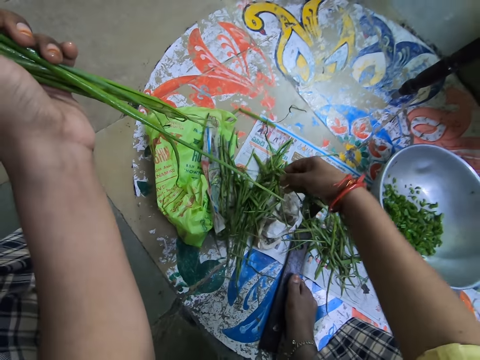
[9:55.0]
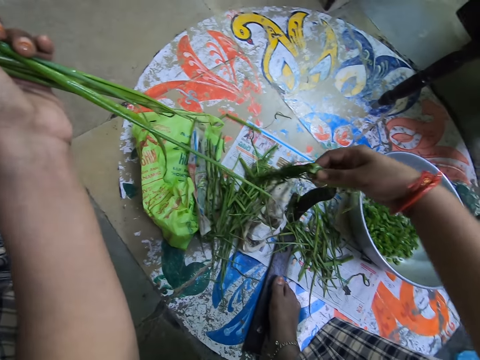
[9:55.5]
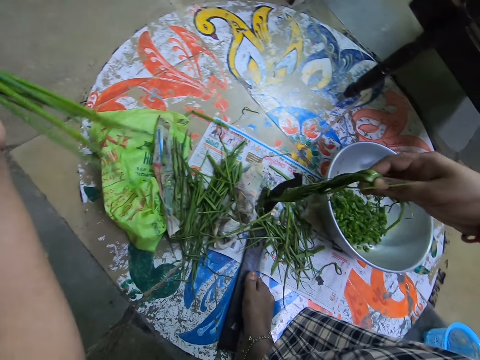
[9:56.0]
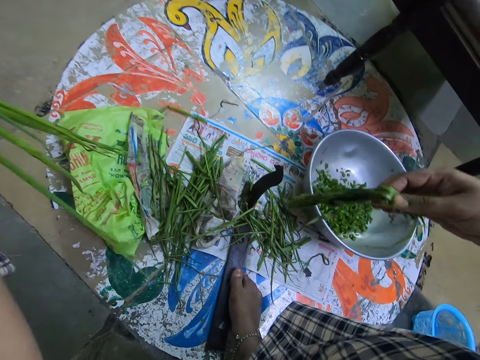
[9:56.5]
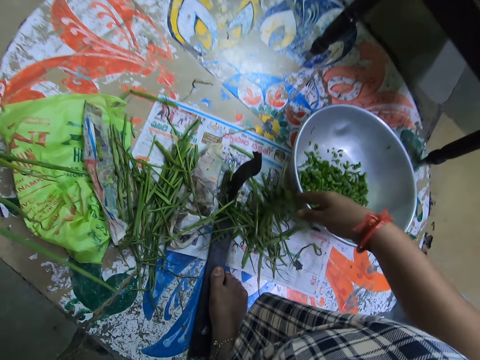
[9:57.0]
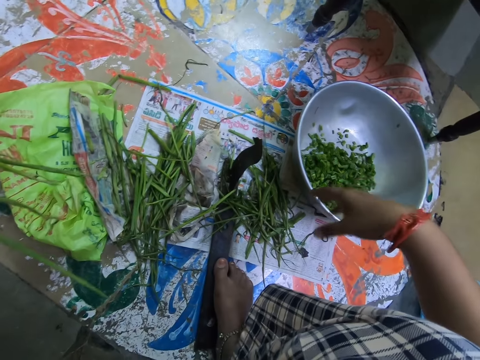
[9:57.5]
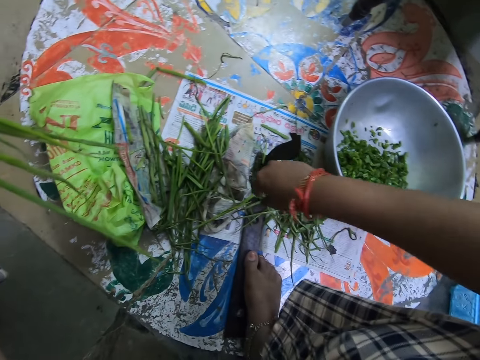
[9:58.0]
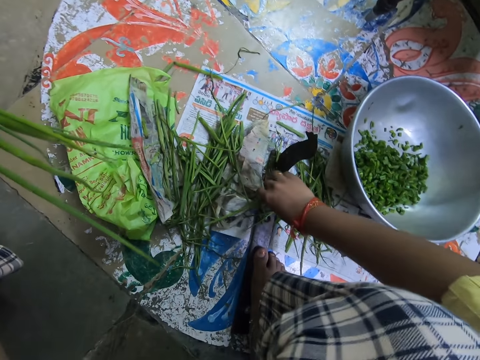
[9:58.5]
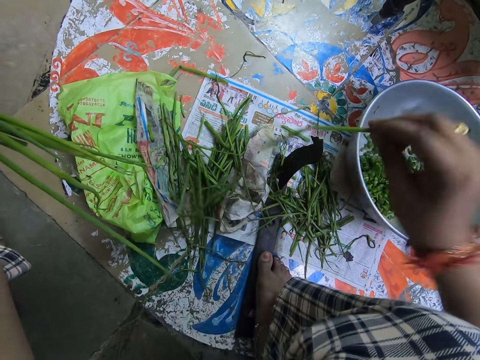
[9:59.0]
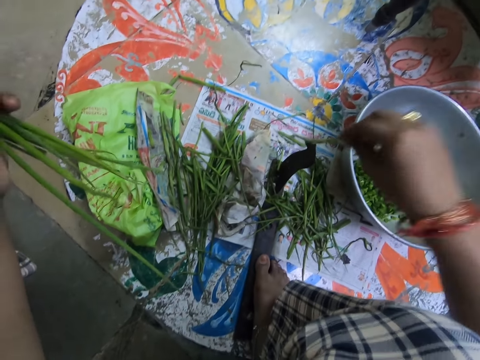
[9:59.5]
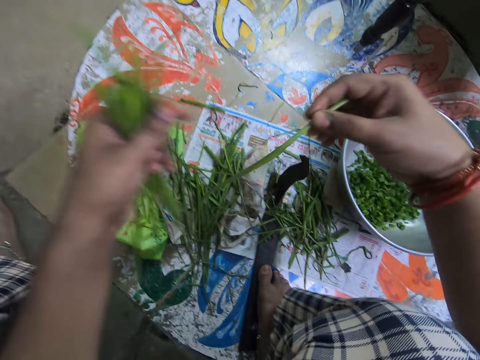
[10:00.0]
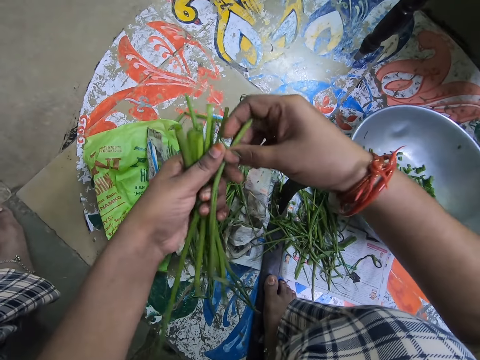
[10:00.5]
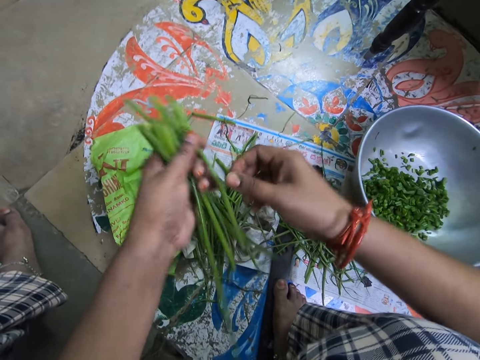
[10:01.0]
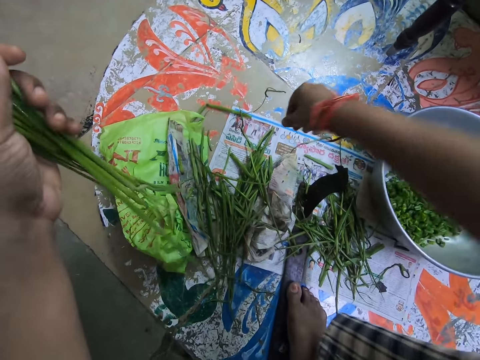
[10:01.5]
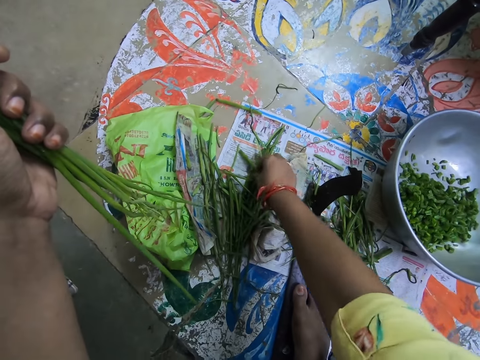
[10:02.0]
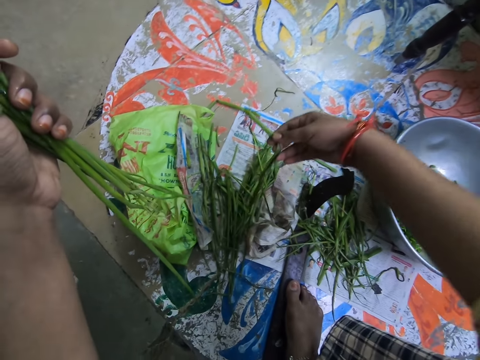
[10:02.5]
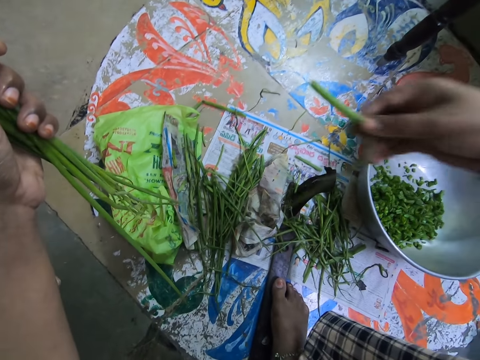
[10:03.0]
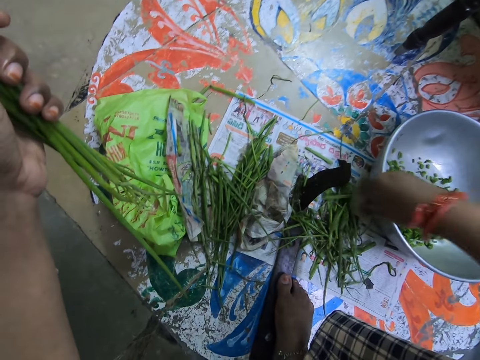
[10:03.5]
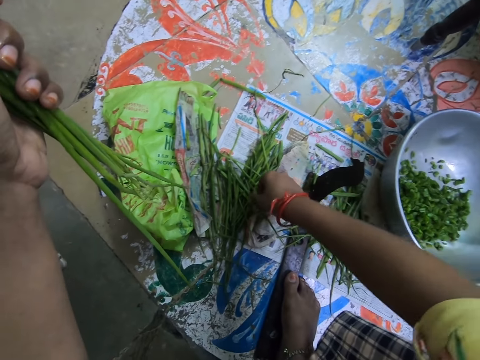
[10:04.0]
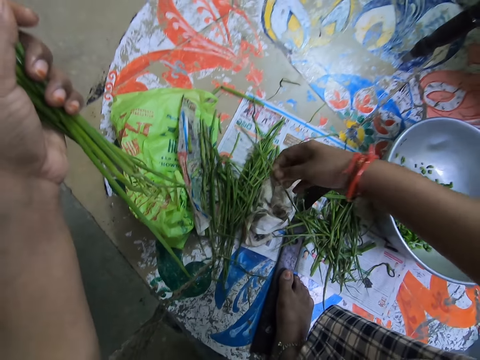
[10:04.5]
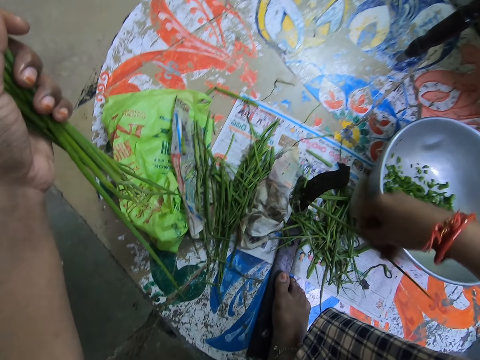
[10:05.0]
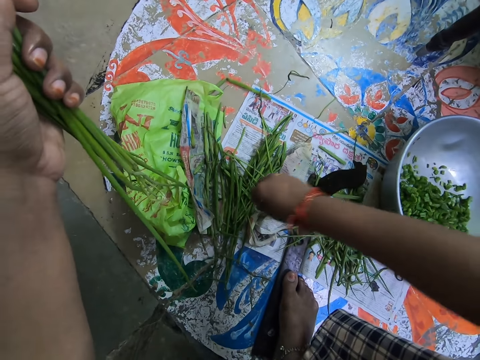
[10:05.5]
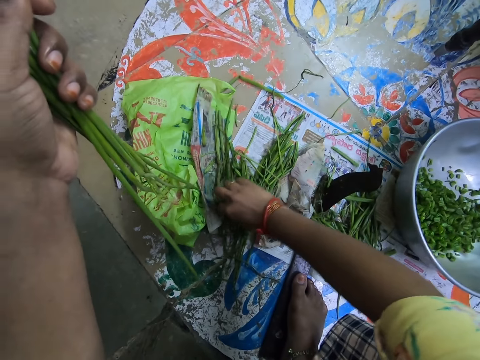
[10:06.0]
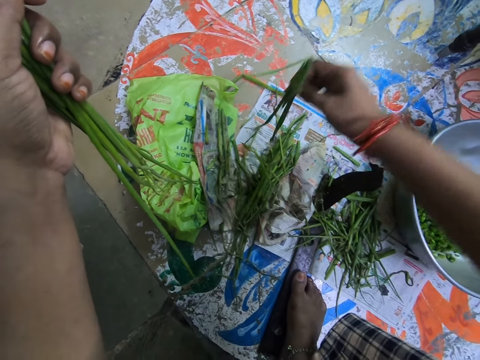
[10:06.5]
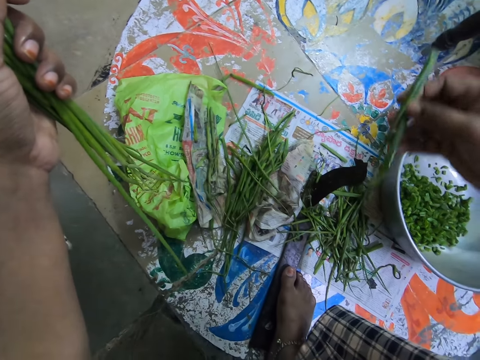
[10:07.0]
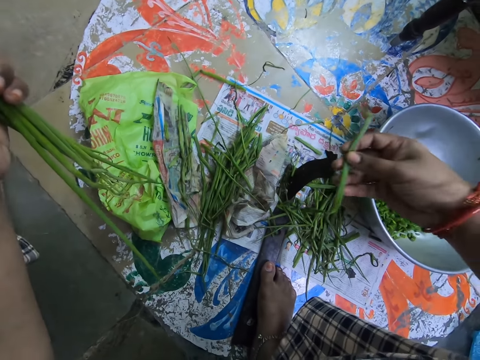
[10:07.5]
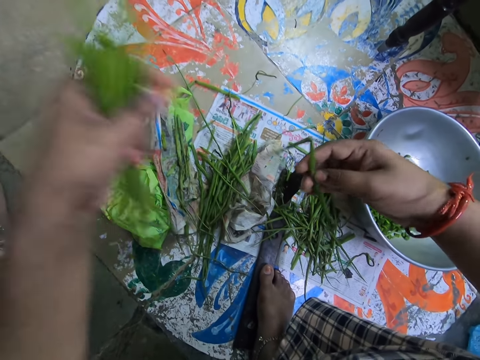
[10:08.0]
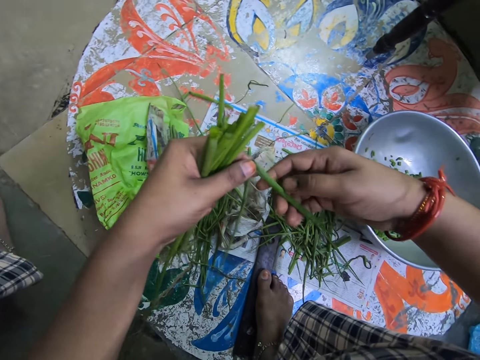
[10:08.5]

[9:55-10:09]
The camera wearer drops something. They pick up something. They put something together. They pick up something. They drop something. They pick up something. They drop something. They pick up something. They stare at something.

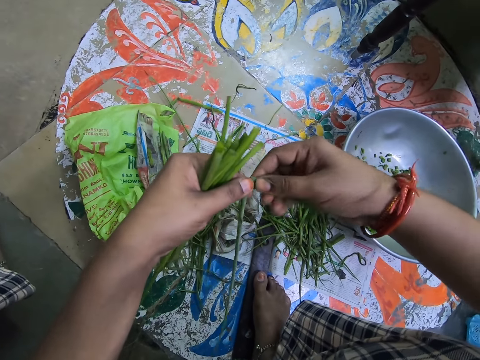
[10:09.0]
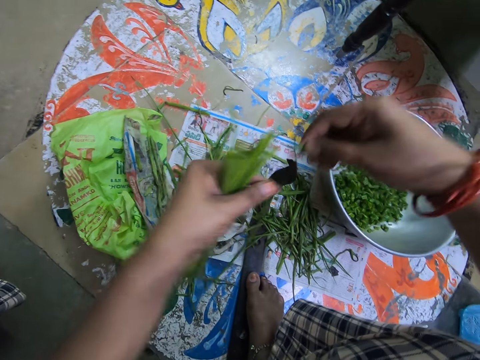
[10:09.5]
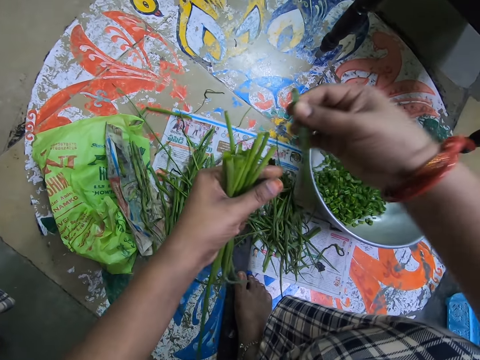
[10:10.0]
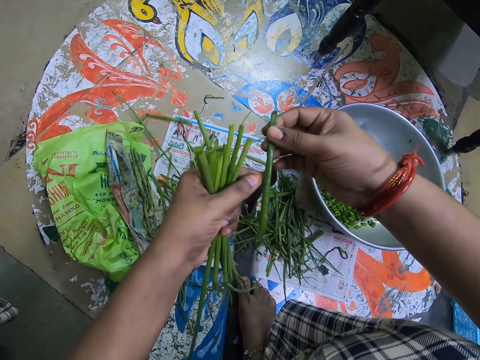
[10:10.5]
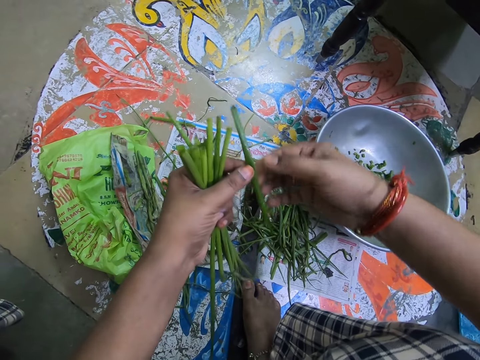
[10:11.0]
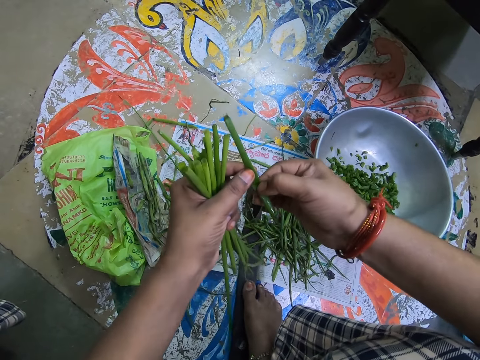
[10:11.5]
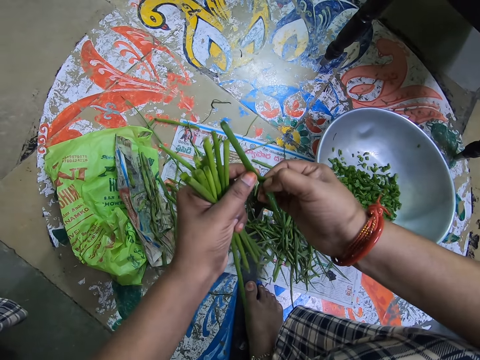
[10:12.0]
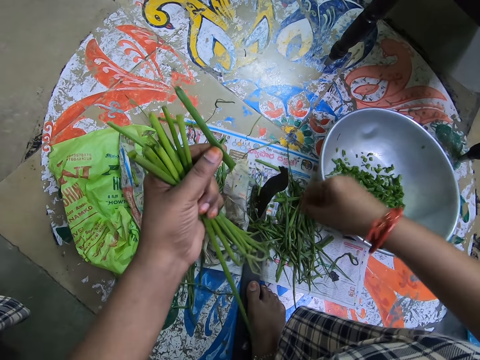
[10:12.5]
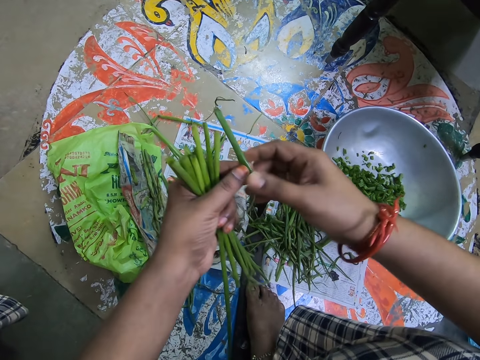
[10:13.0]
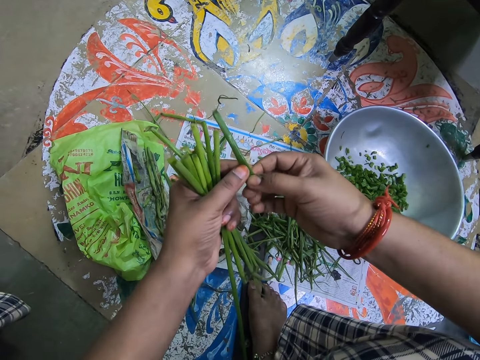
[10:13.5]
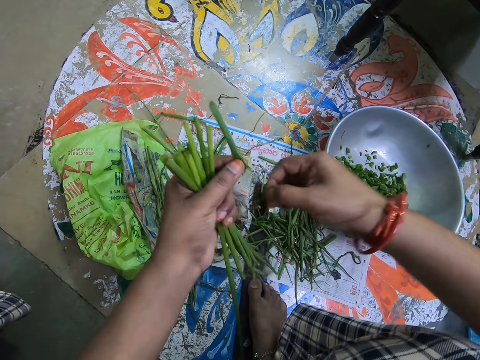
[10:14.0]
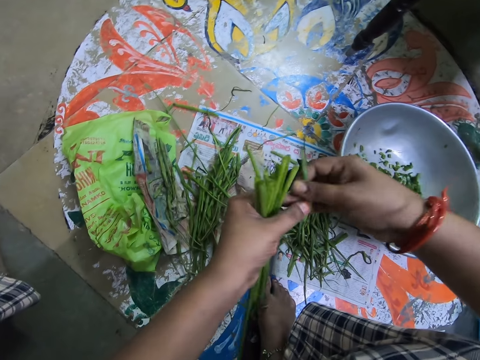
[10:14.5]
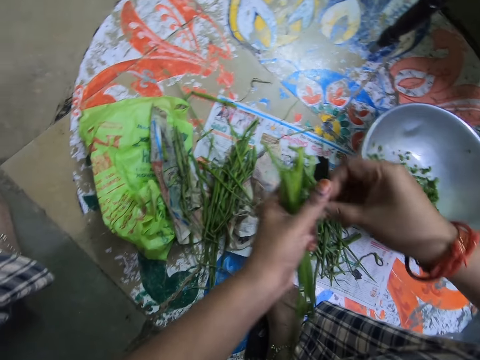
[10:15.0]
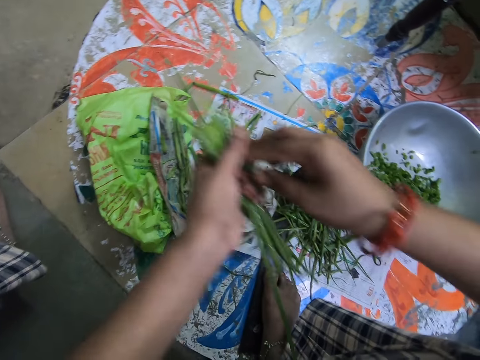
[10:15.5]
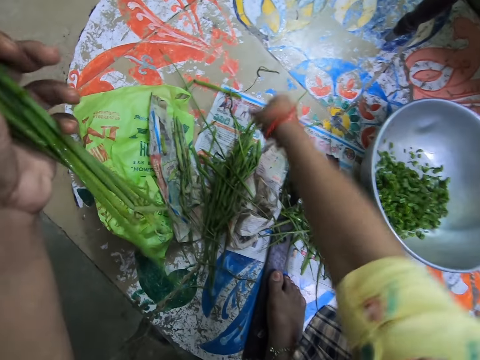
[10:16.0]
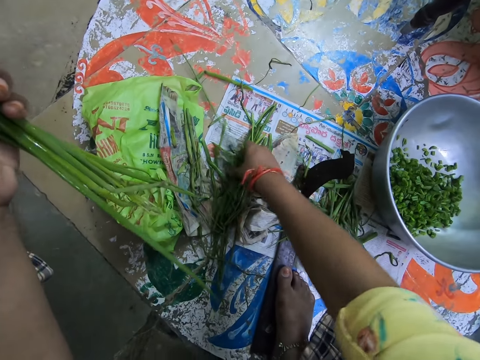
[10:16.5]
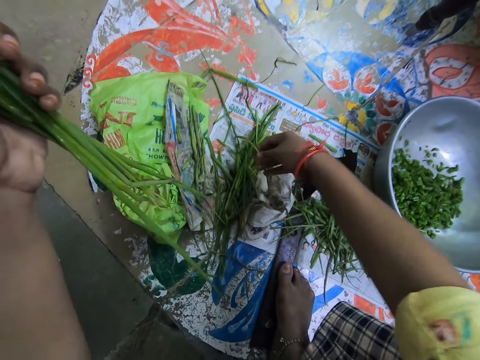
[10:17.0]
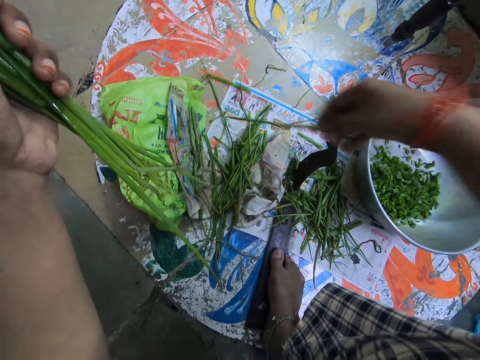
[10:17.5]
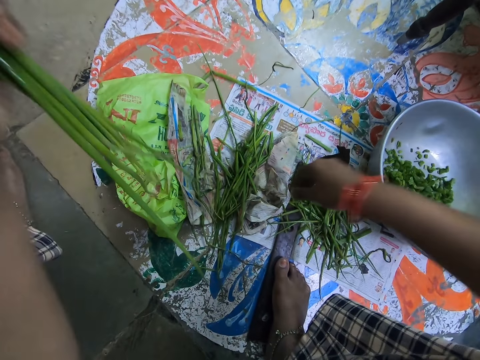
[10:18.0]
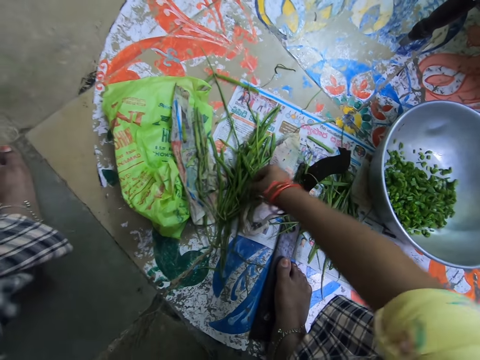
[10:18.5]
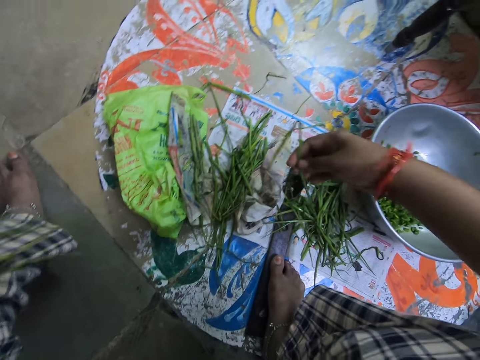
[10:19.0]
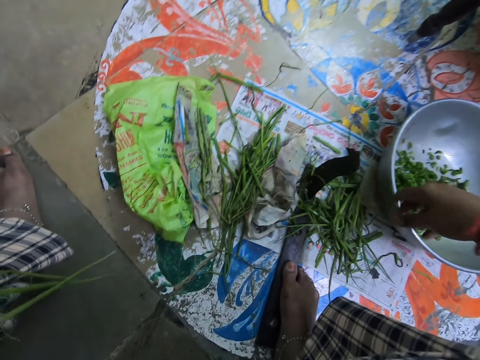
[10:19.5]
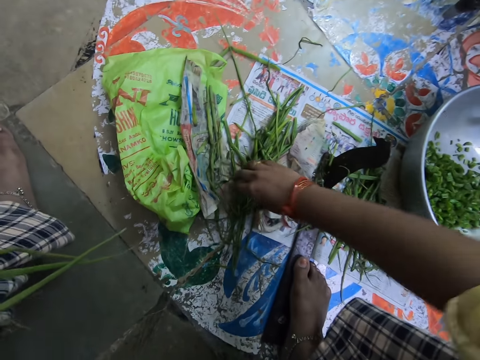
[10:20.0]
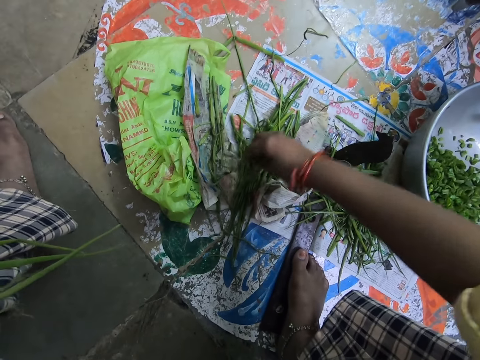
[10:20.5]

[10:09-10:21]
The camera wearer cuts something. They drop something. They cut something. They drop something. They cut something. They drop something. They put something together. They pick up something. They drop something. They pick up something. They drop something. They pick up something.
